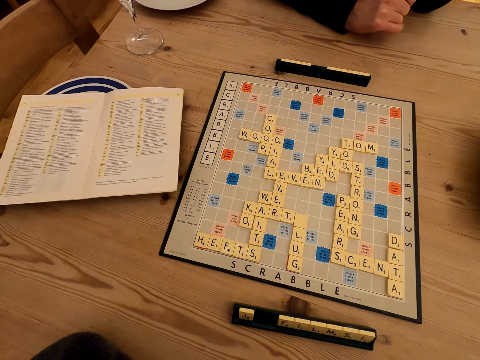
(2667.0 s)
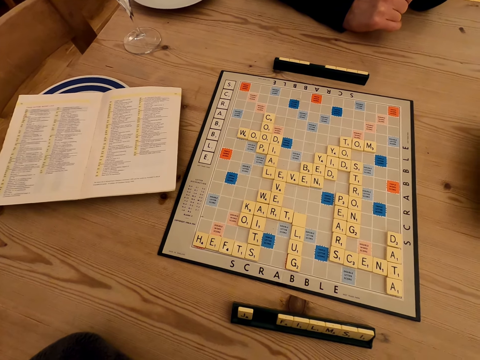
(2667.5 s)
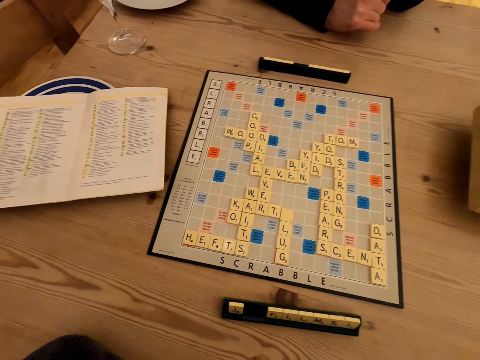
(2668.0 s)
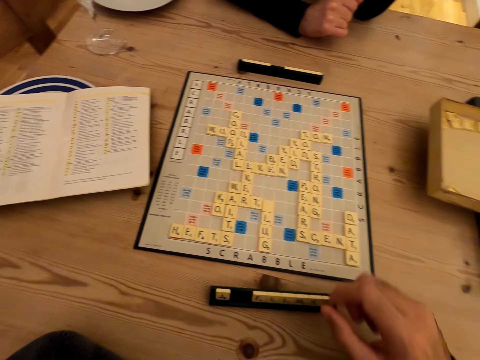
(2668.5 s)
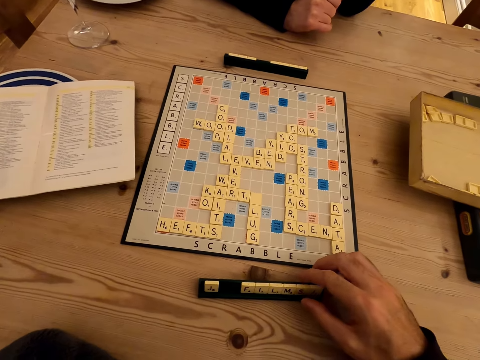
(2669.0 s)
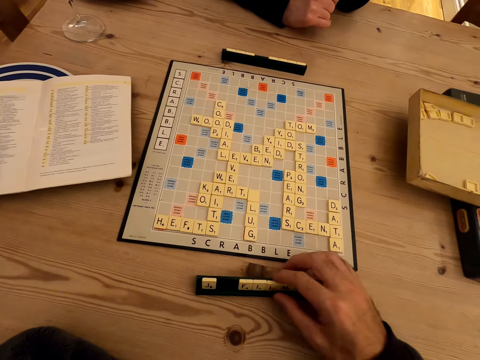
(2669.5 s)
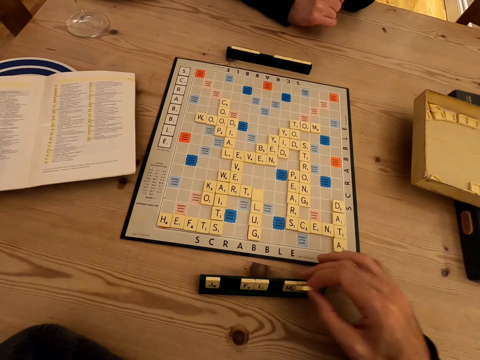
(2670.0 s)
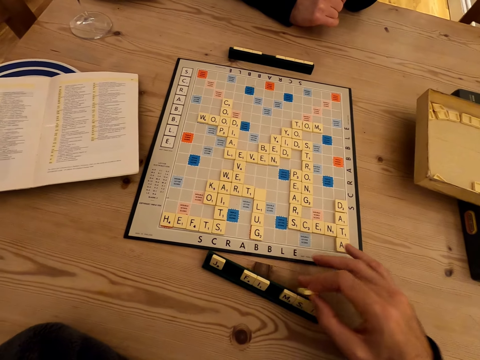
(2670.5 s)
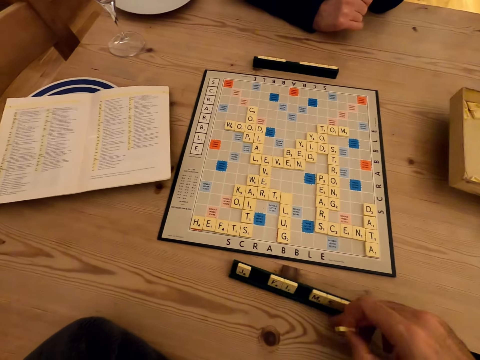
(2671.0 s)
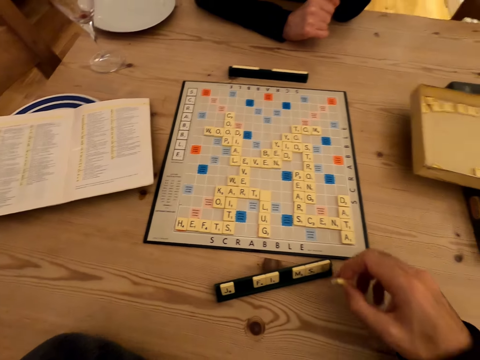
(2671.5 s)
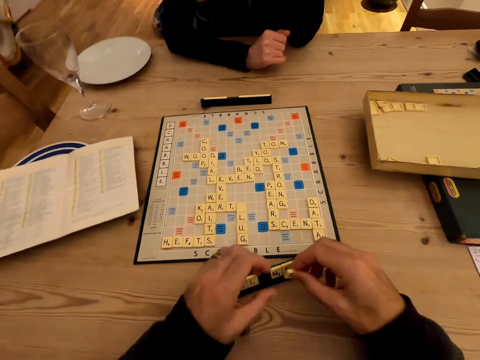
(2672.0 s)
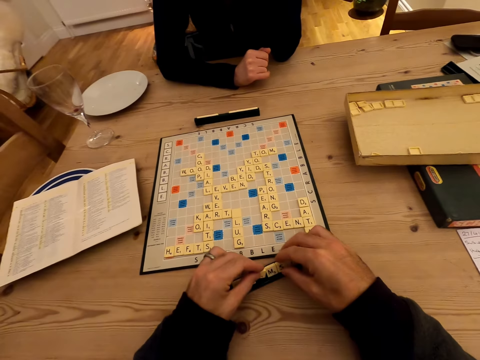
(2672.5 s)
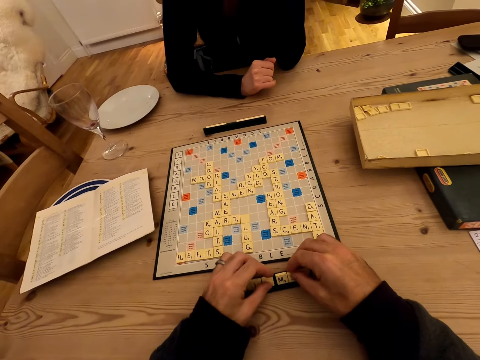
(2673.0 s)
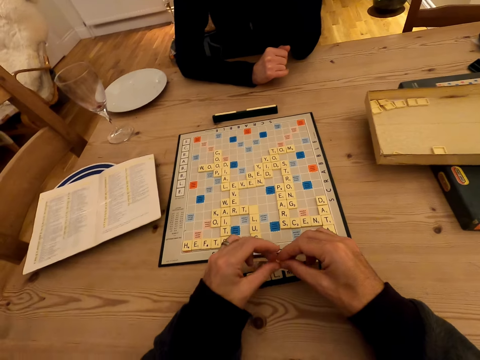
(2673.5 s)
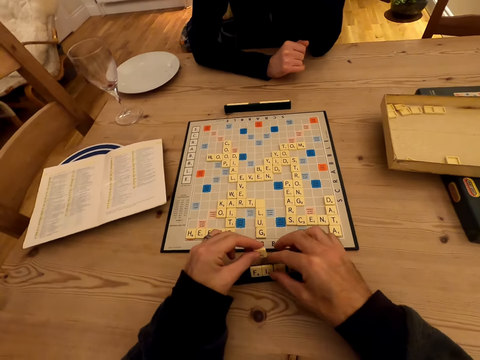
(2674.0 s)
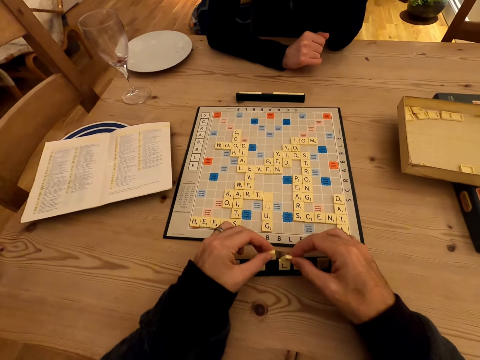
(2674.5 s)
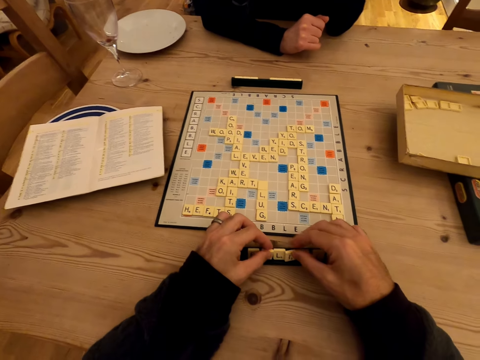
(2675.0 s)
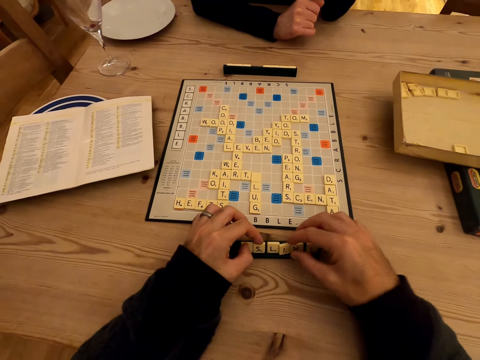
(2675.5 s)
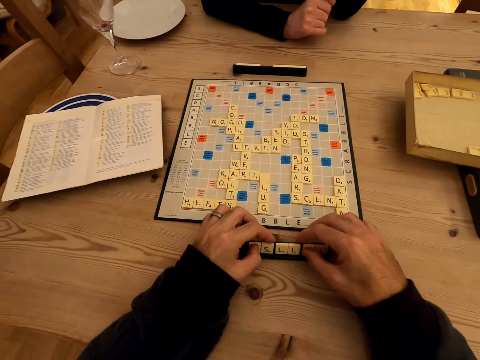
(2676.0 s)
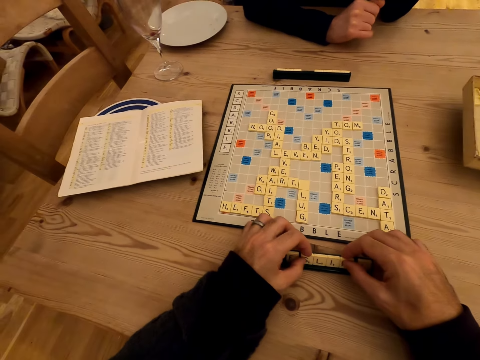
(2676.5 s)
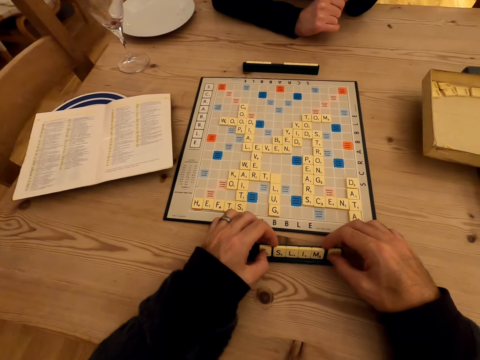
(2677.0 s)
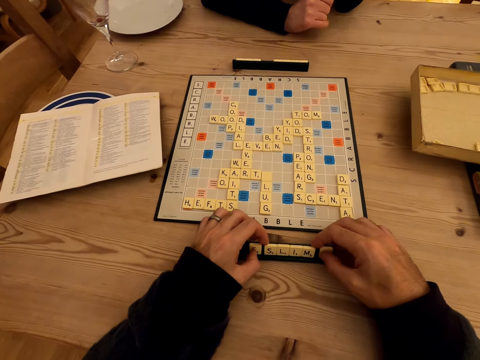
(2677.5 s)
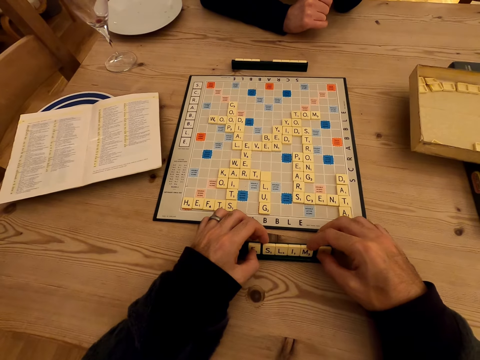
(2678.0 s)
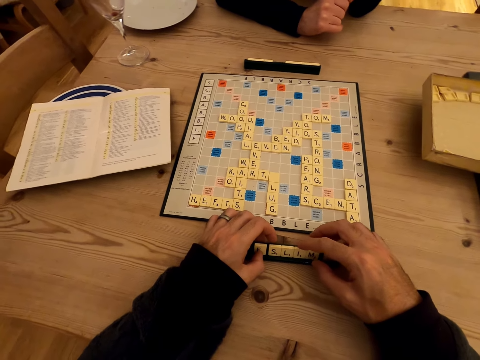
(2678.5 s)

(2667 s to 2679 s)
A man moves a button. The camera wearer plays the Carcassonne puzzle.

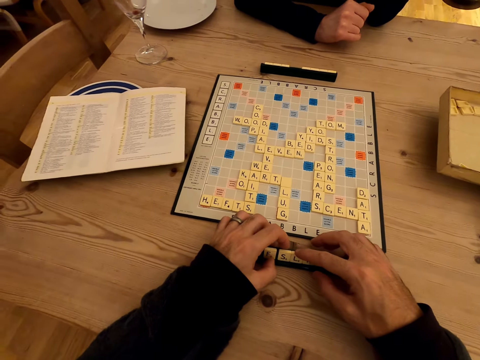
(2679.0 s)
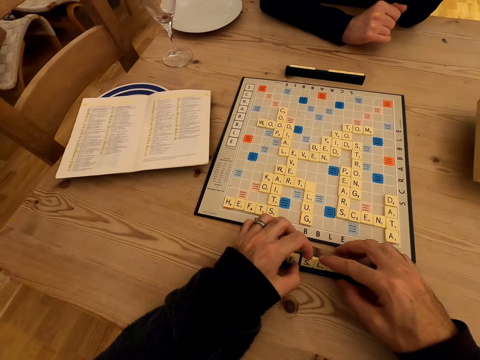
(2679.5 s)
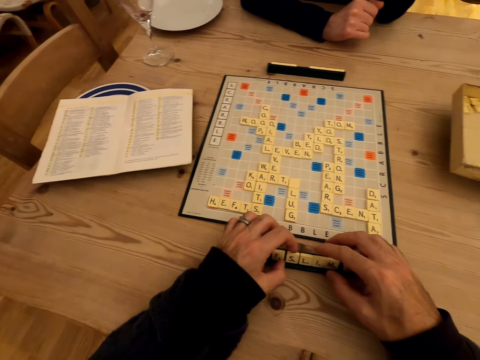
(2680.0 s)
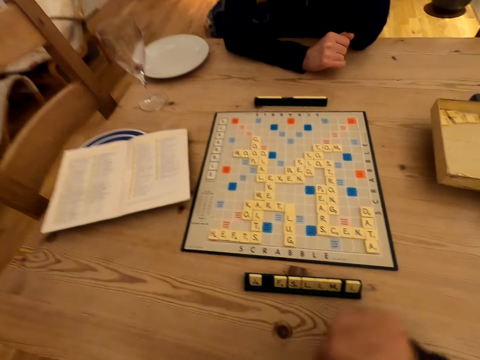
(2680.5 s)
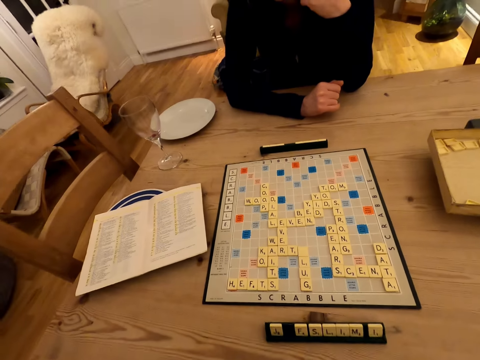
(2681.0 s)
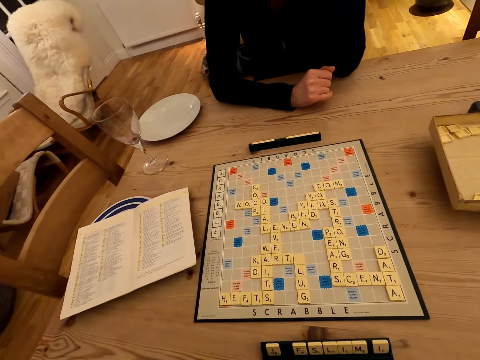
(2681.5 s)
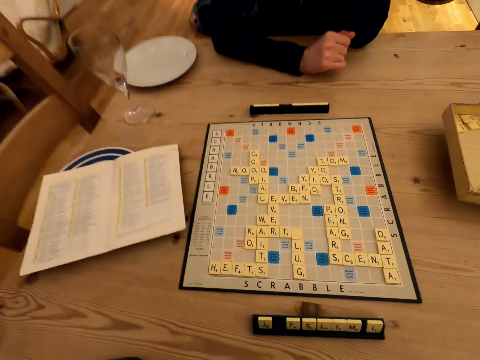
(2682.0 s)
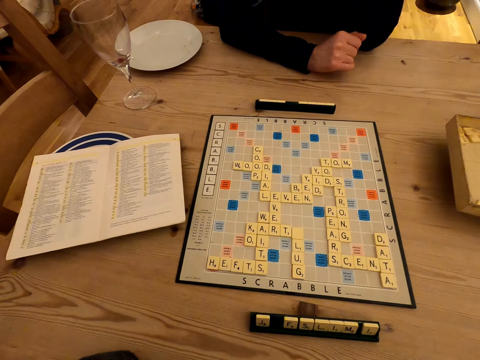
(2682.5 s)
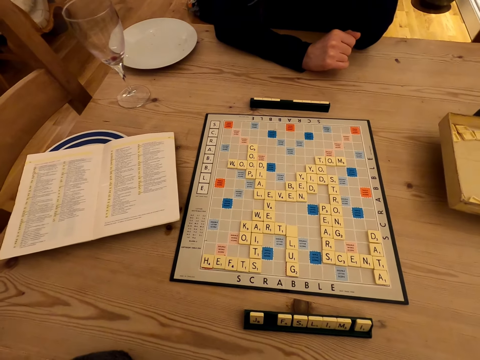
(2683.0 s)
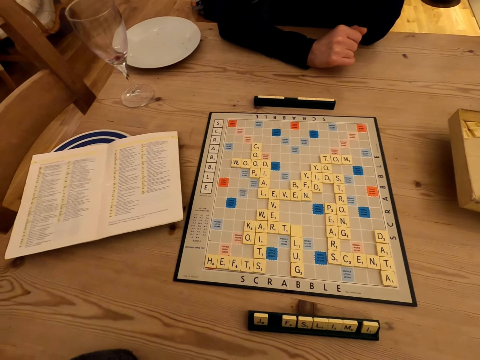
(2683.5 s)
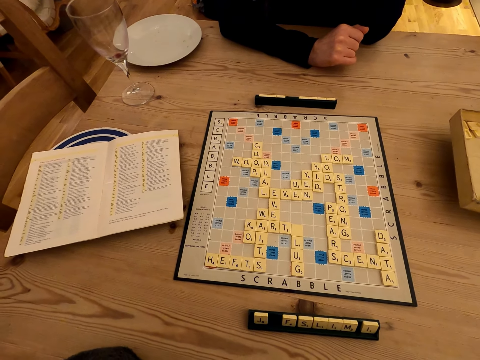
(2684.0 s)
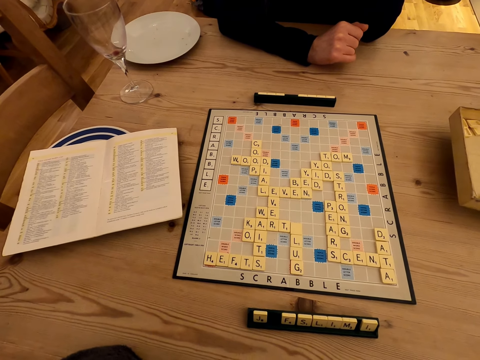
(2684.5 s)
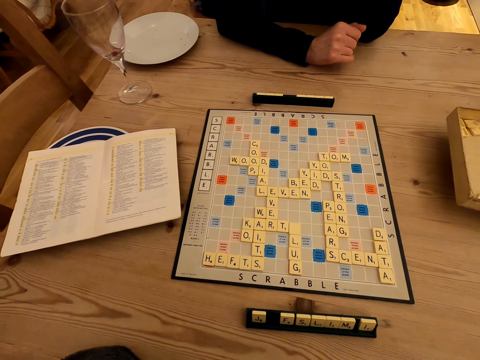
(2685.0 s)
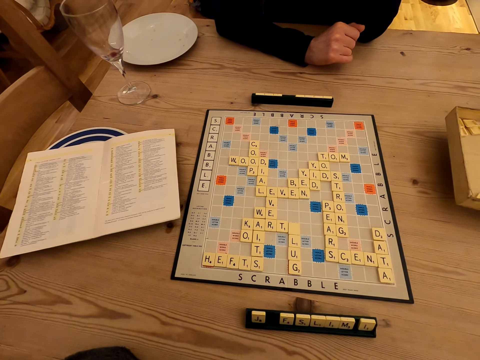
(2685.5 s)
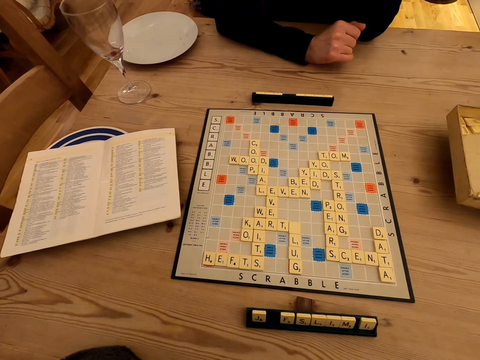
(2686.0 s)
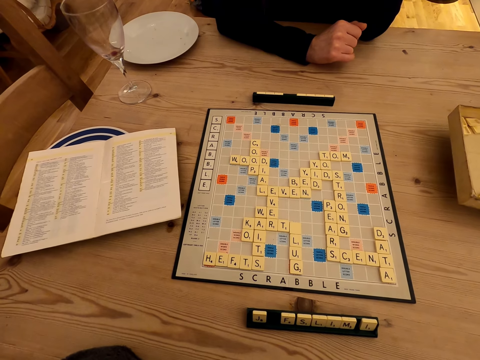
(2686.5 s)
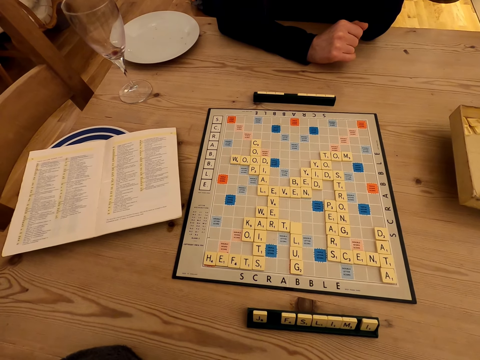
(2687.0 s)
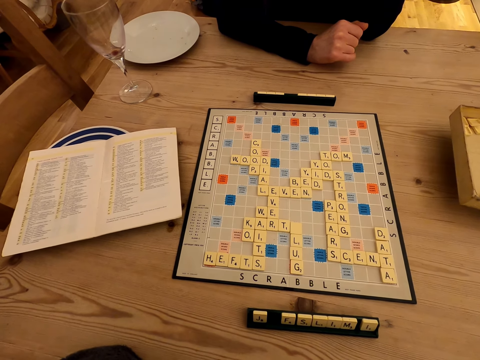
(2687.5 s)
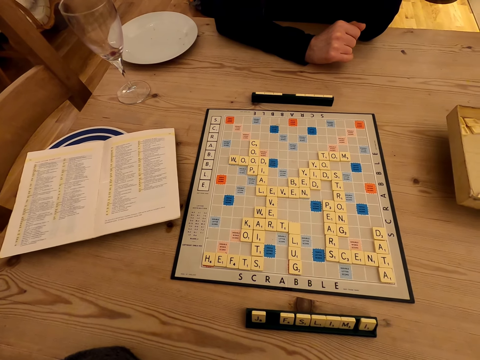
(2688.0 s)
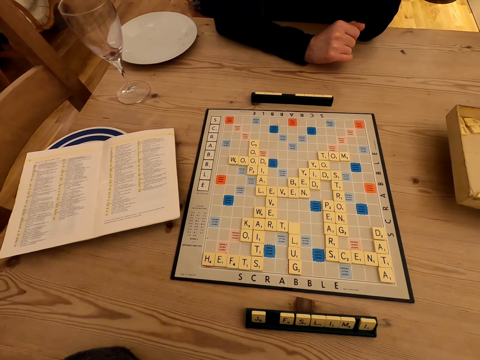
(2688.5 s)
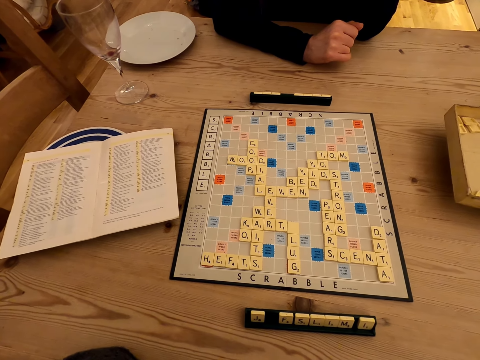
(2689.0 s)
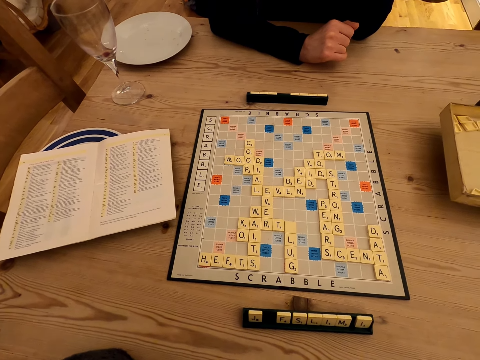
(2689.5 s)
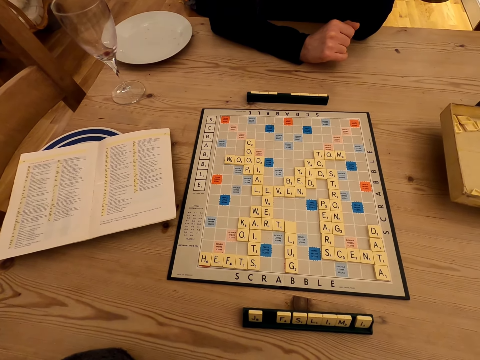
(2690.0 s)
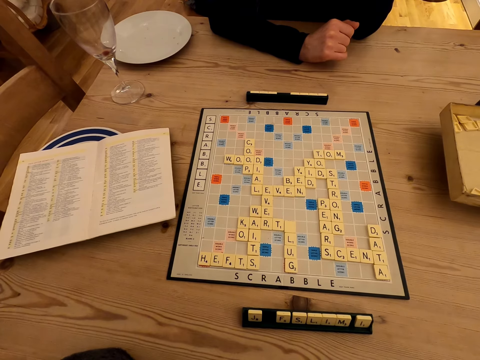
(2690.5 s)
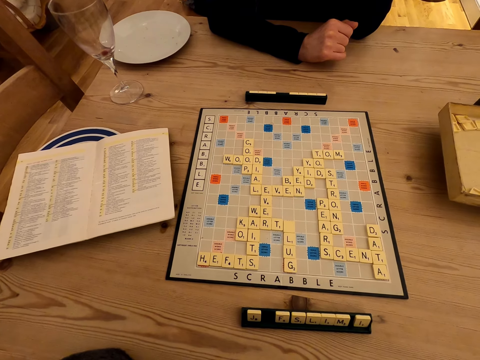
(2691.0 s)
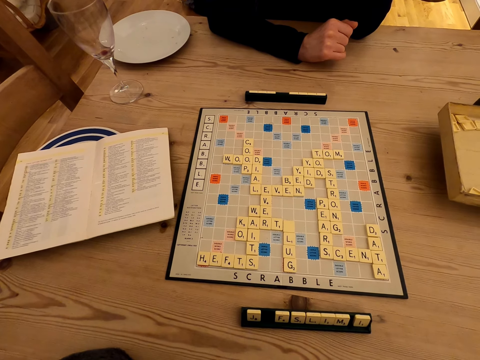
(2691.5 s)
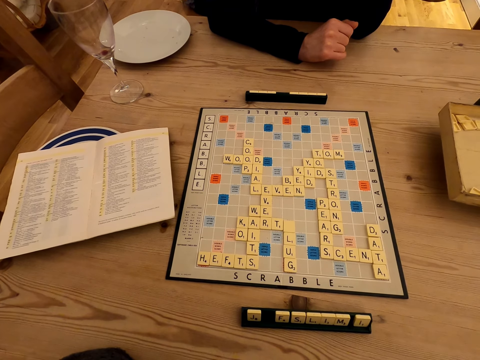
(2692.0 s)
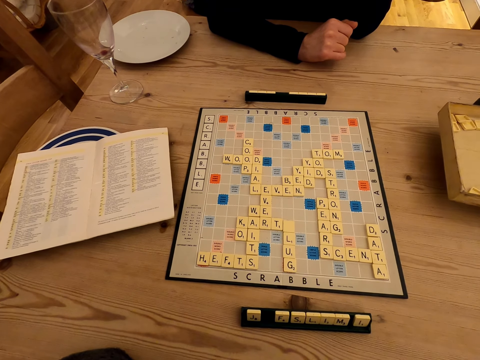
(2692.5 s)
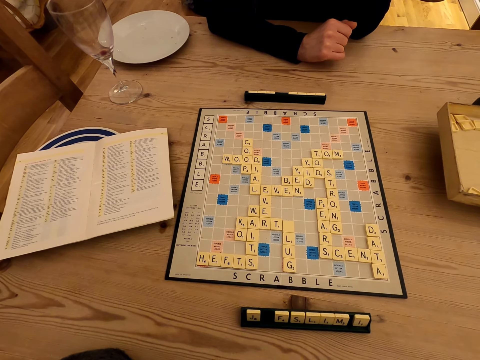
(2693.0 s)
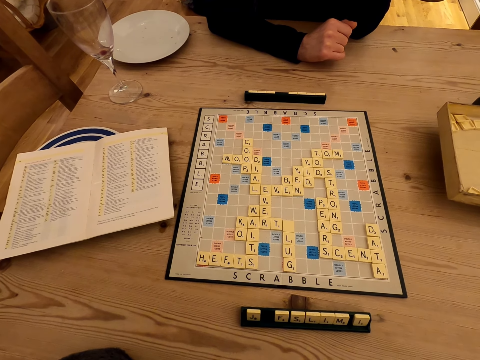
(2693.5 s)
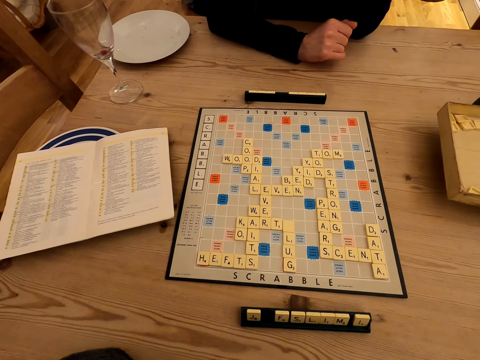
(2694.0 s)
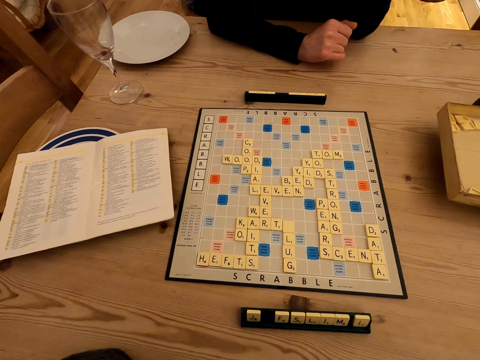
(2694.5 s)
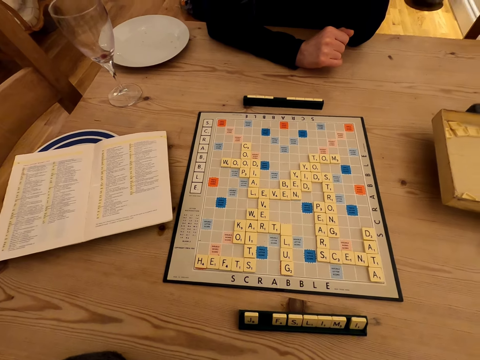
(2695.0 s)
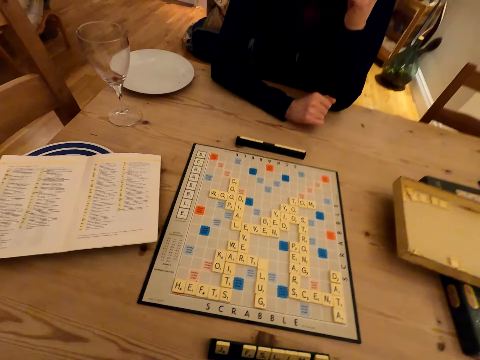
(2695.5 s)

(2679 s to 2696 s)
A man removes from the buttons. The camera wearer looks at the board.
